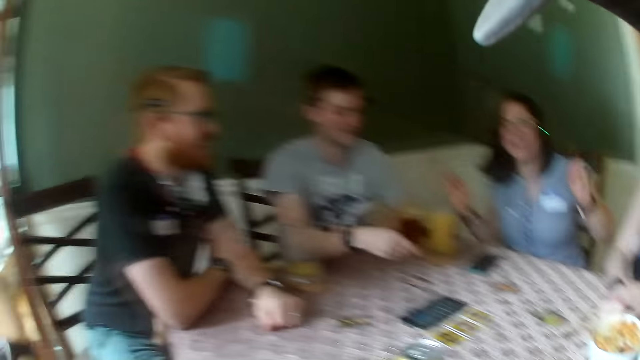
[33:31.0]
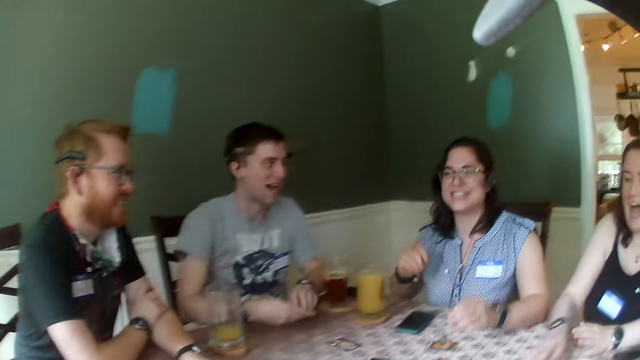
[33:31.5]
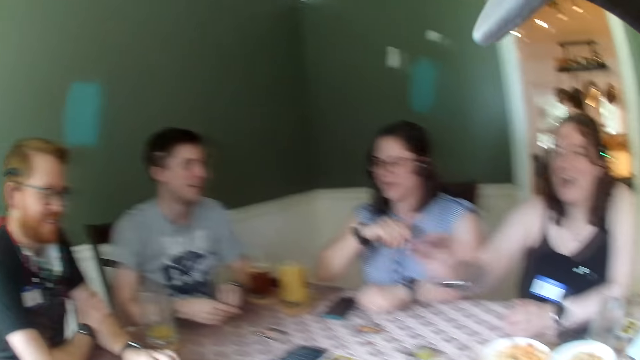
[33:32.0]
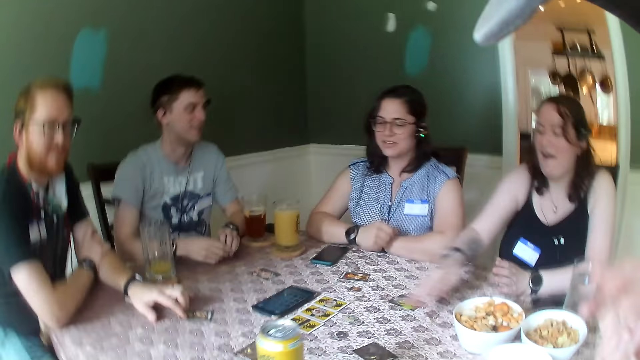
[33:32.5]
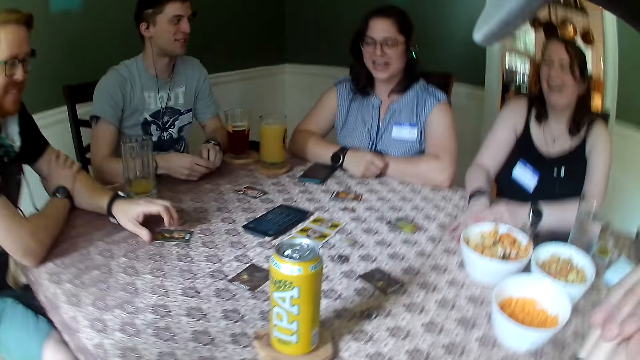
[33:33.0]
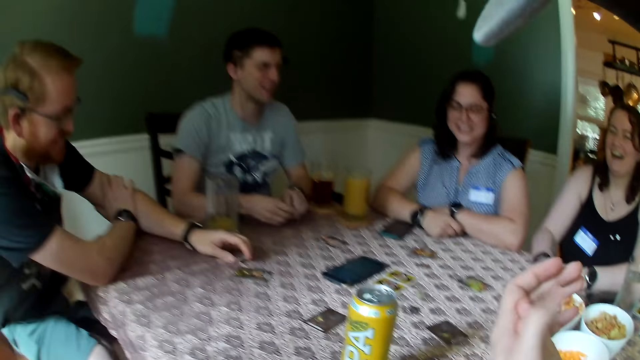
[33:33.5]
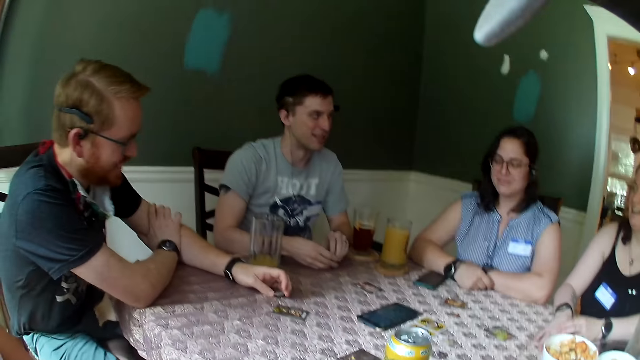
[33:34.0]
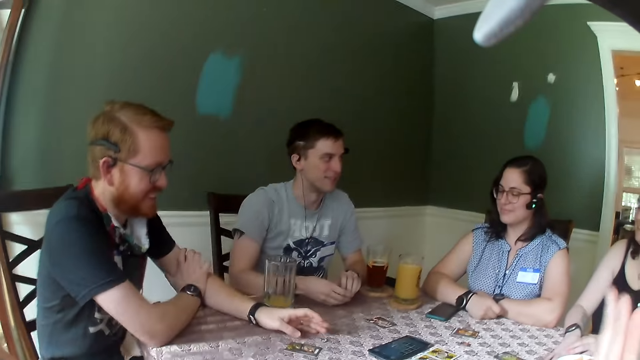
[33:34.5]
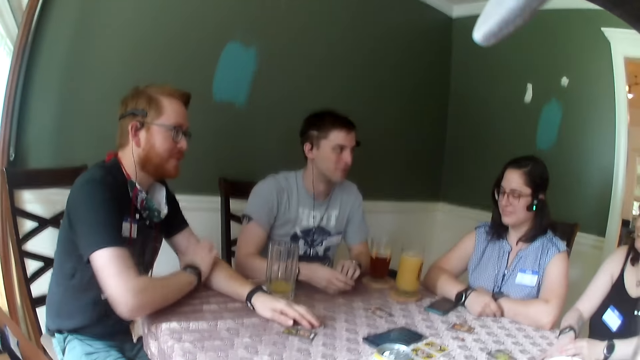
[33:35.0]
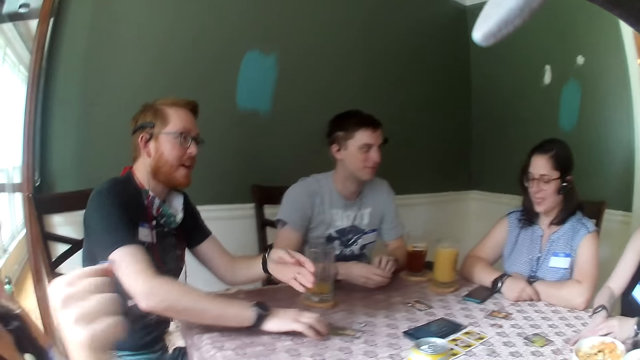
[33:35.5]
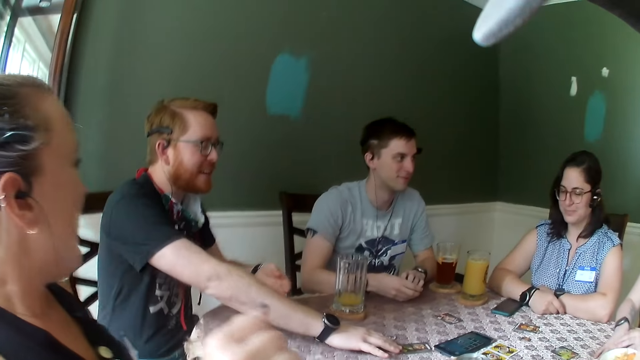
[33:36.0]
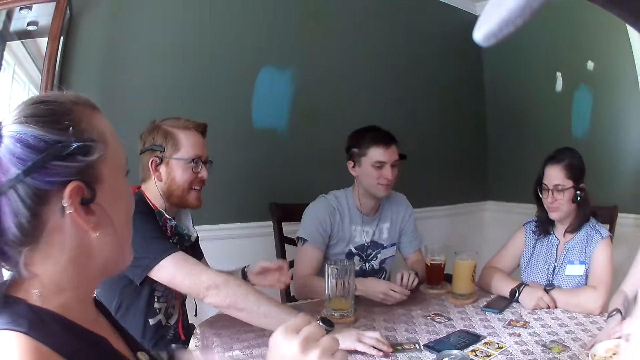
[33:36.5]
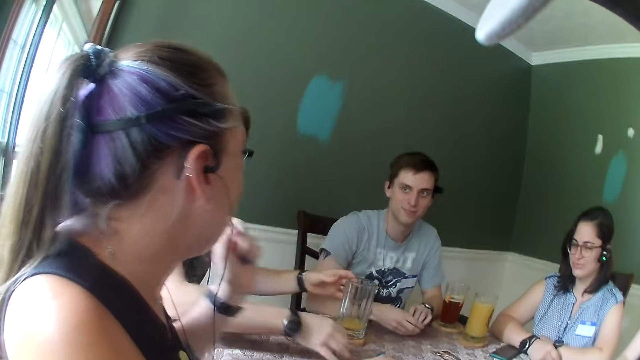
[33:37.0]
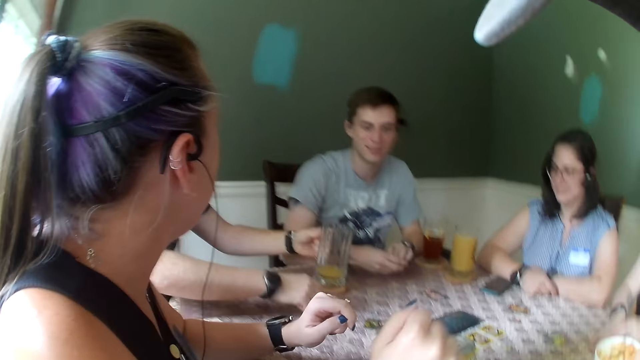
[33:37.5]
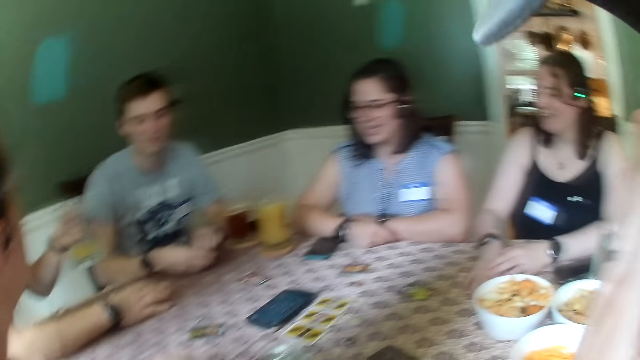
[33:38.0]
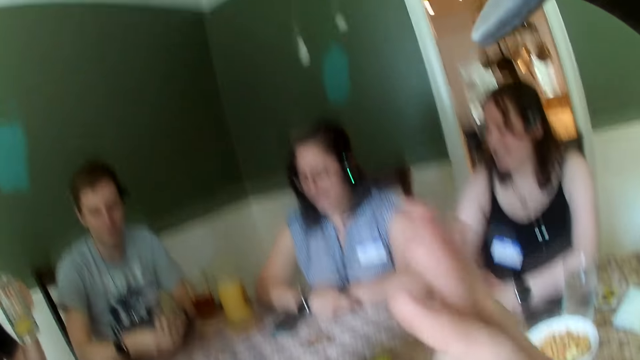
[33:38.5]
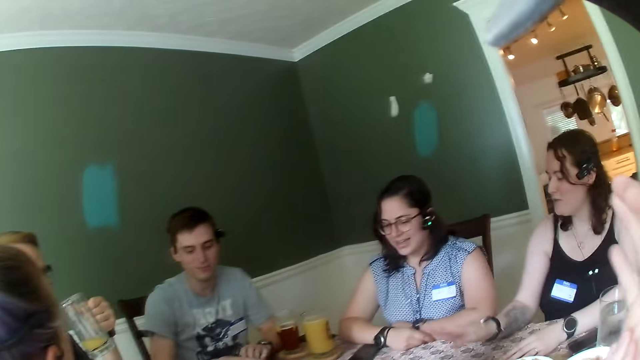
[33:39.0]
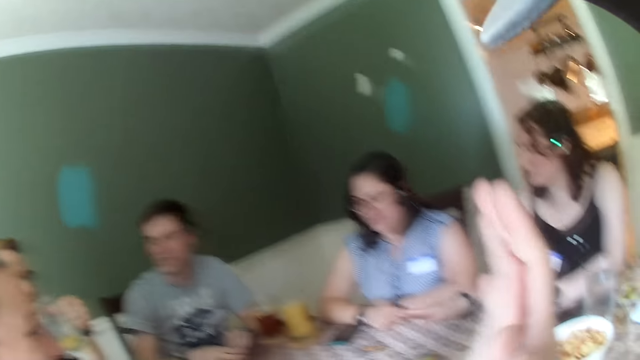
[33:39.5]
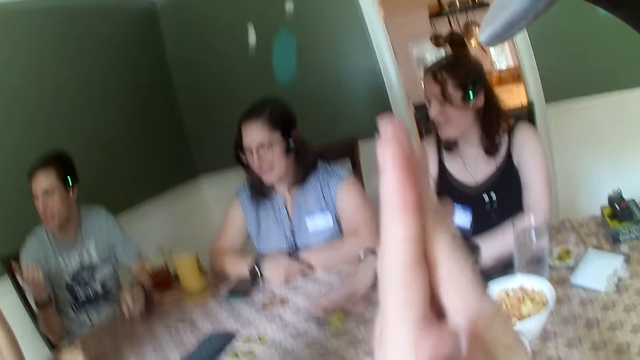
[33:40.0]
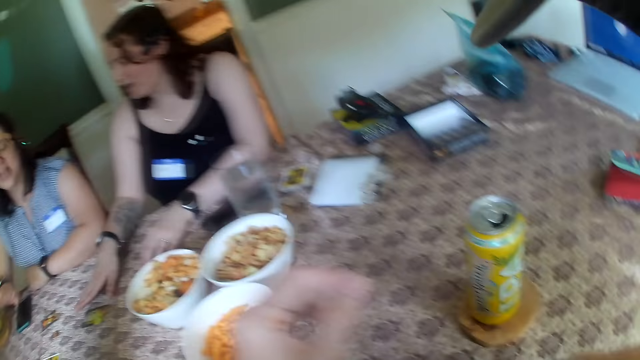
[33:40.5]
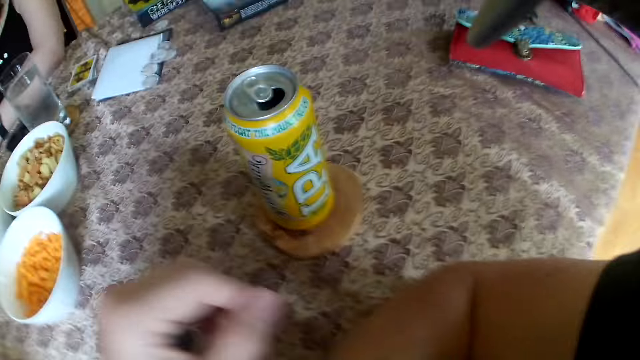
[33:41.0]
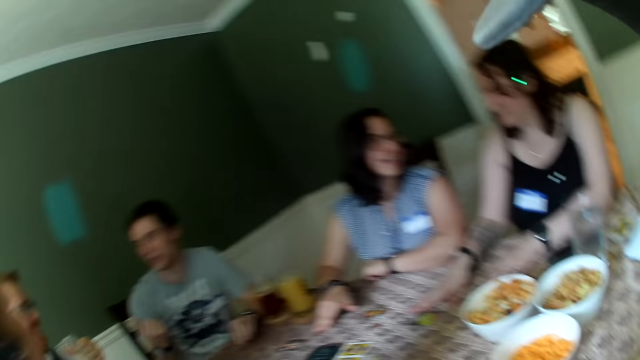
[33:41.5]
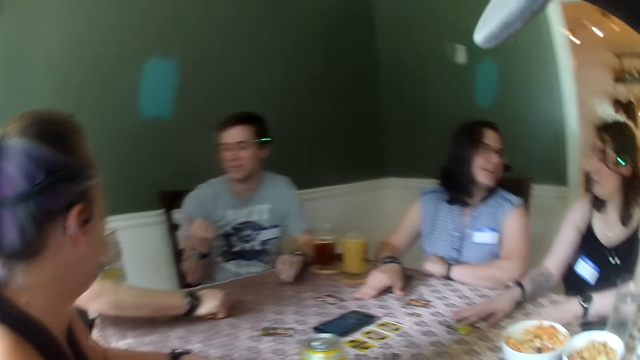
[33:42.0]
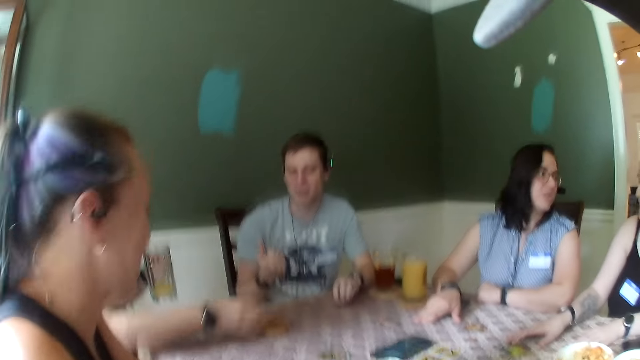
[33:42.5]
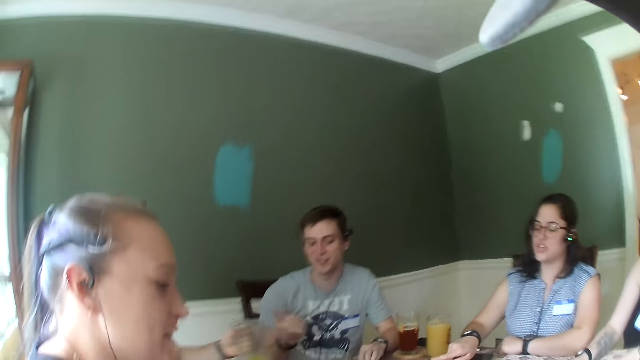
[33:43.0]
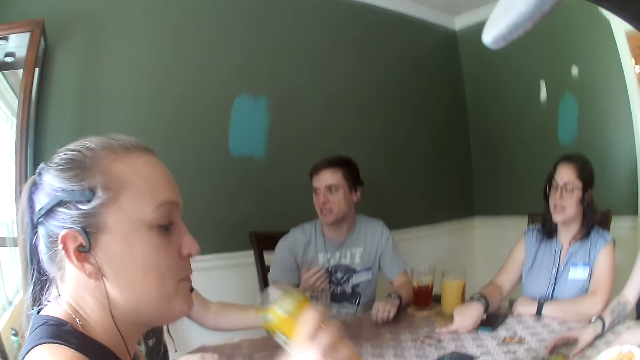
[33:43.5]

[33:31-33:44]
The camera wearer speaks to everybody on the table. They clap hands. A man speaks to everybody on the table. Another man touches a card on the table with his right hand. The other man interacts with the first man. The camera wearer looks at a container of drink.

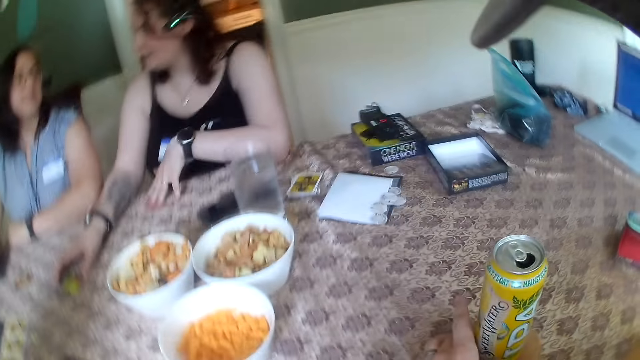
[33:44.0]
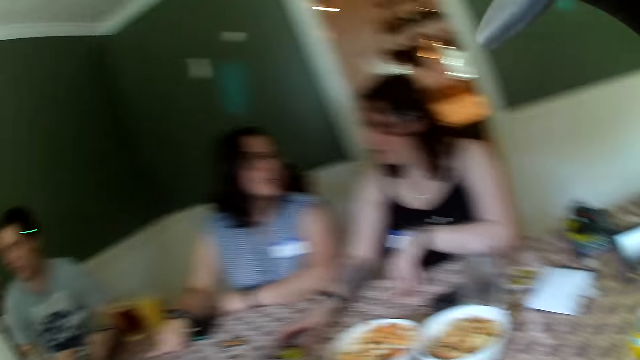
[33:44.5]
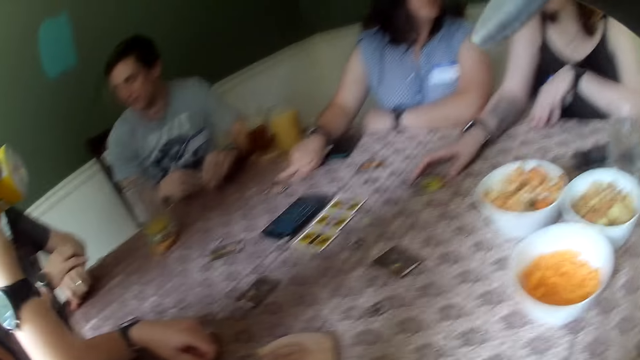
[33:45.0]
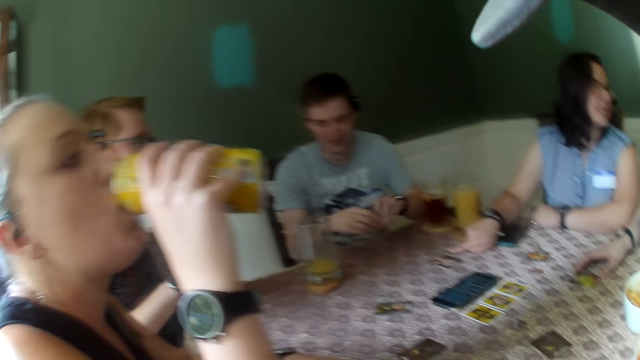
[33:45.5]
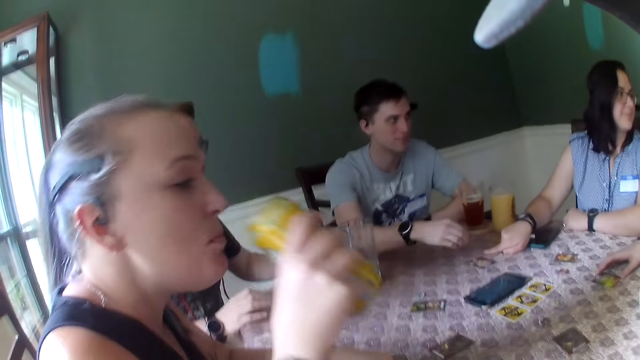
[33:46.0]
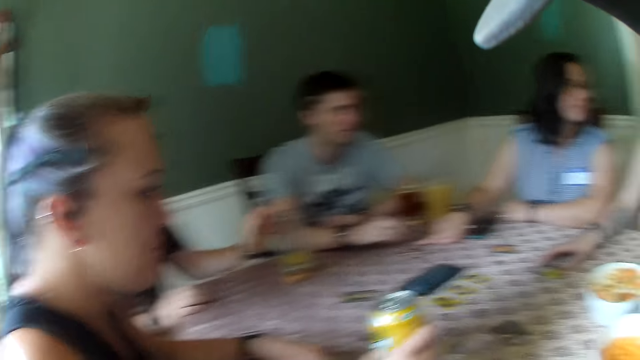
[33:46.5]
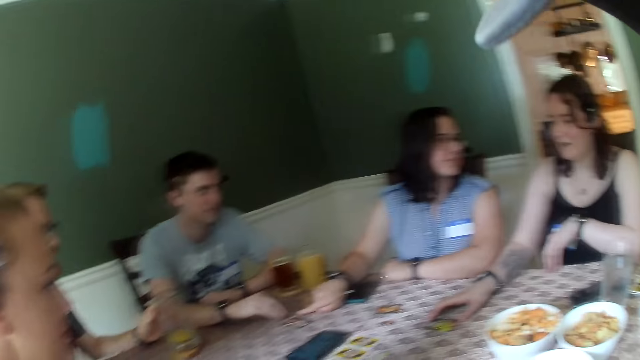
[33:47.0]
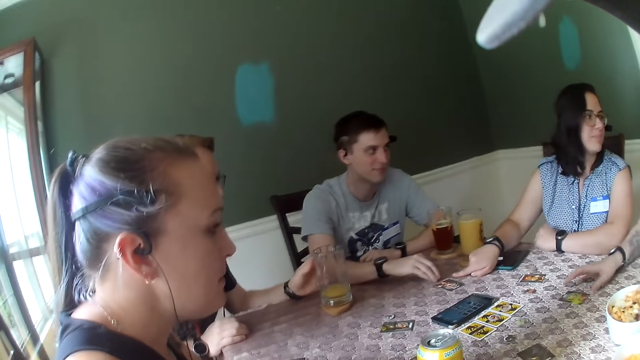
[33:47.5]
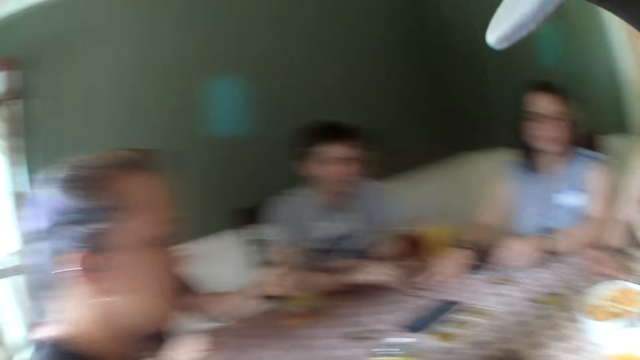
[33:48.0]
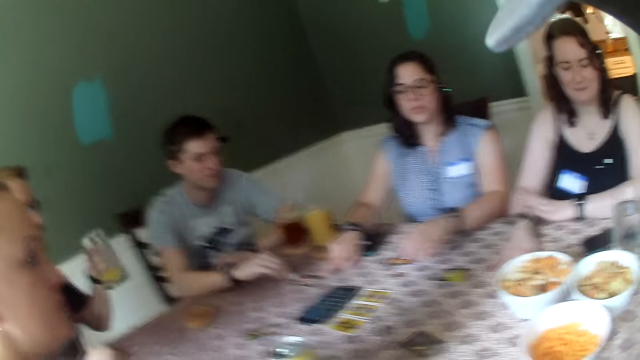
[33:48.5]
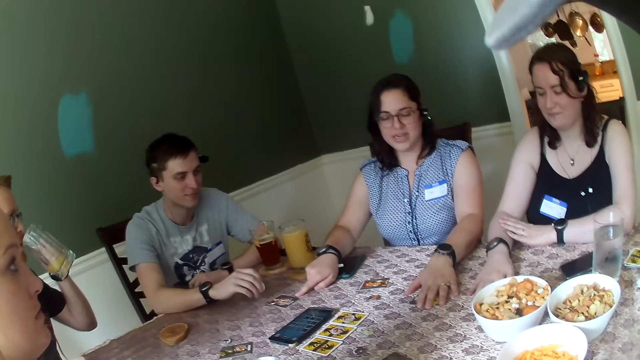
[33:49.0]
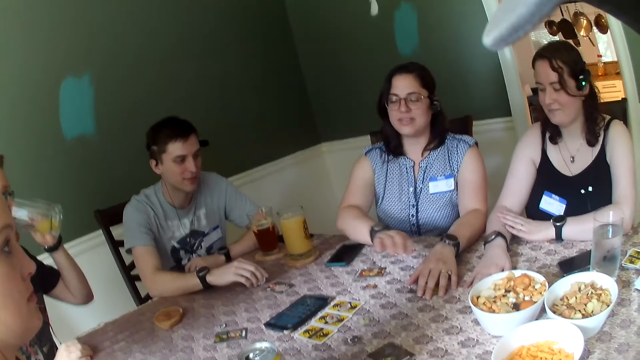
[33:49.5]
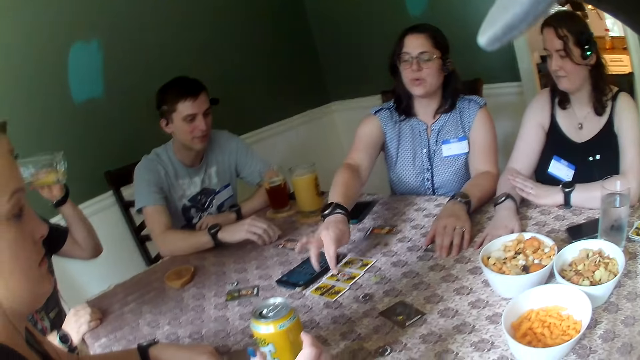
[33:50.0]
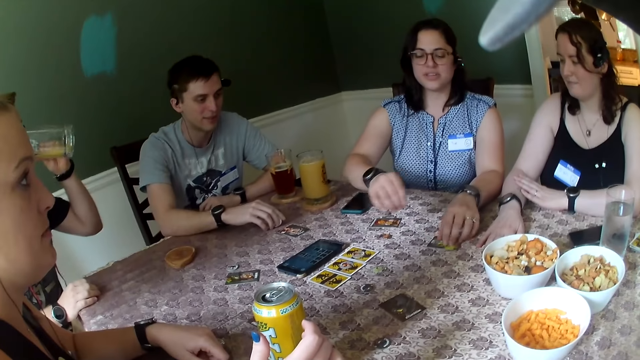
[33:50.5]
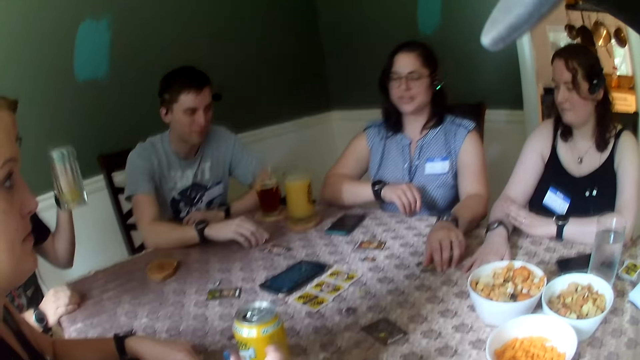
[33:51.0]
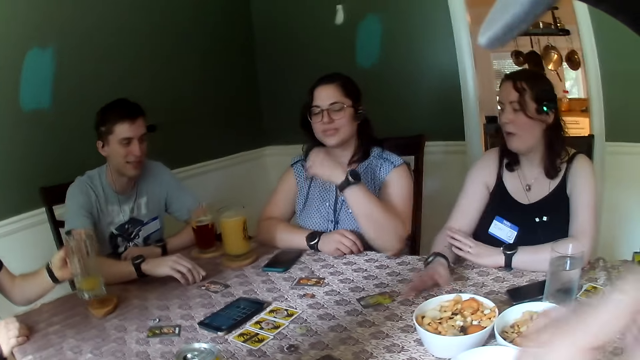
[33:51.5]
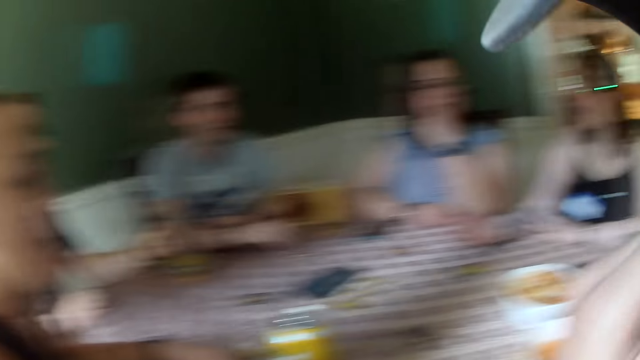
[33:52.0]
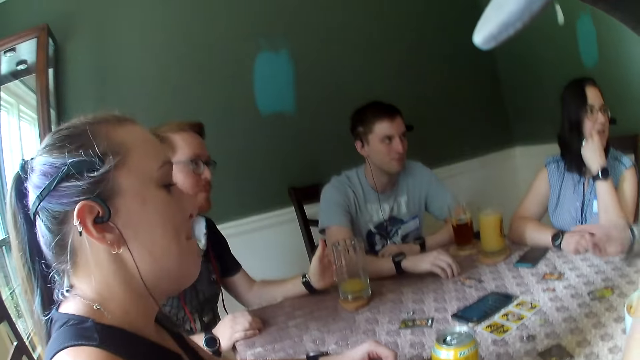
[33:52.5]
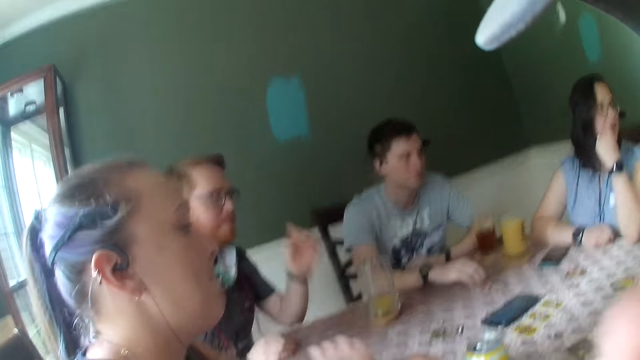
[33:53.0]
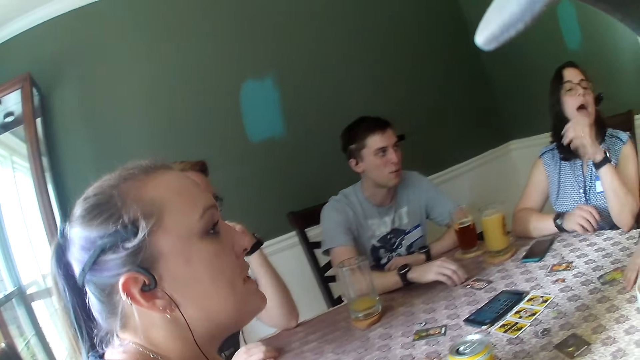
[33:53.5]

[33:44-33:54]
A woman drinks from a canned drink or container in her right hand. The woman drops the container on the table. Another woman interacts with a third woman. The second woman touches cards on the table with both hands. A man drinks juice from a glass.
